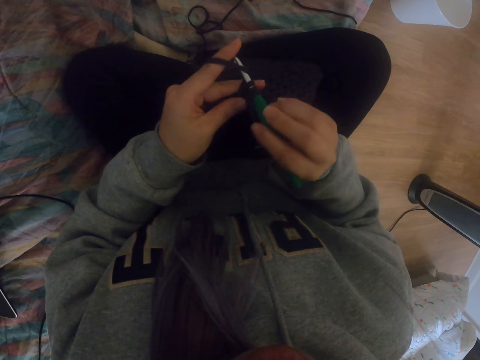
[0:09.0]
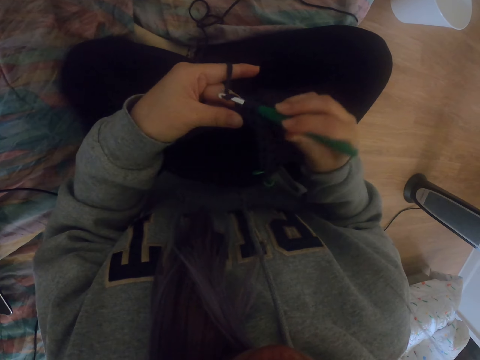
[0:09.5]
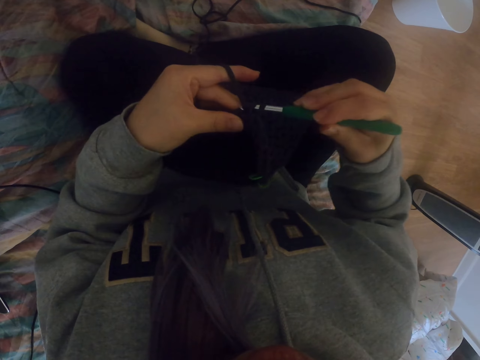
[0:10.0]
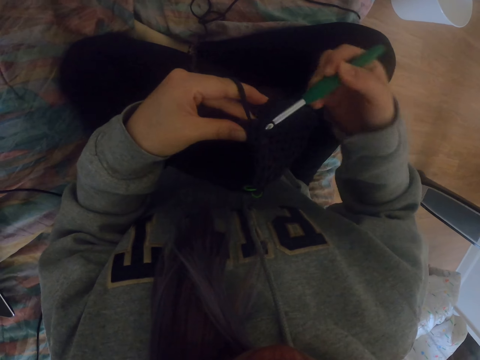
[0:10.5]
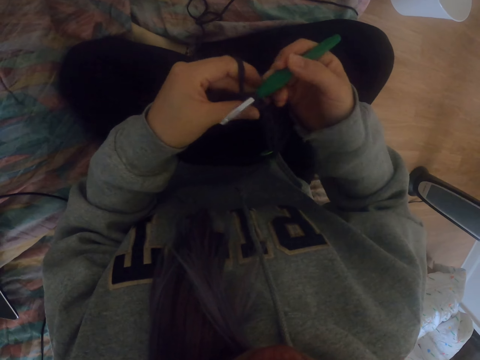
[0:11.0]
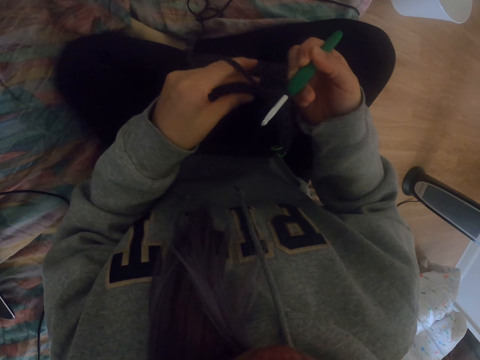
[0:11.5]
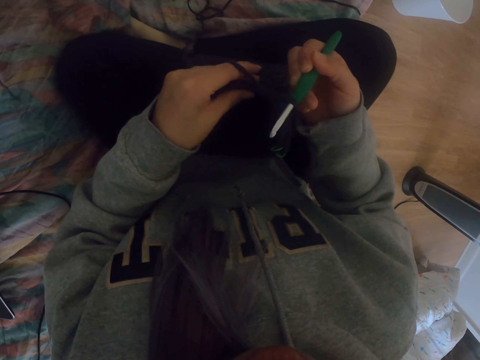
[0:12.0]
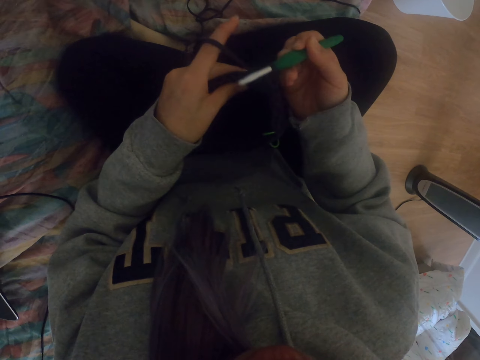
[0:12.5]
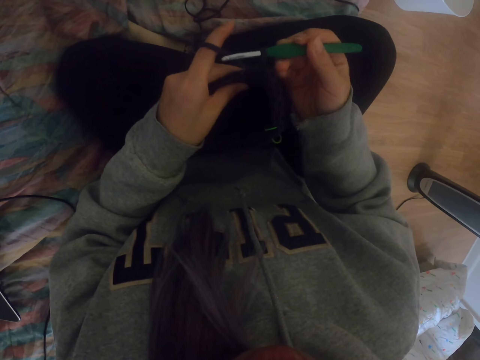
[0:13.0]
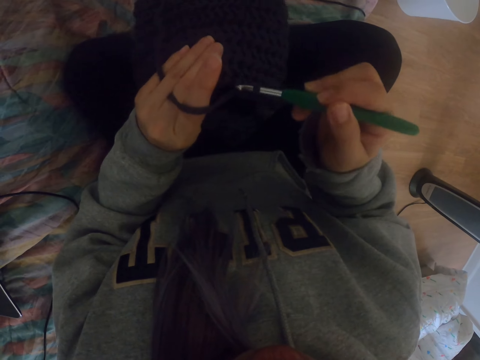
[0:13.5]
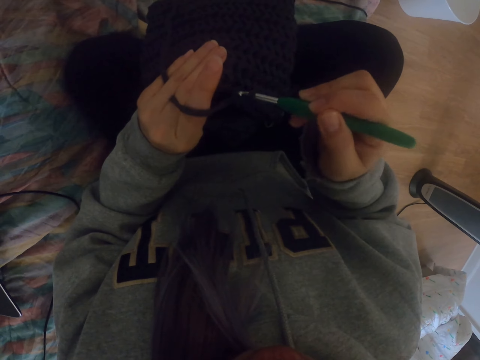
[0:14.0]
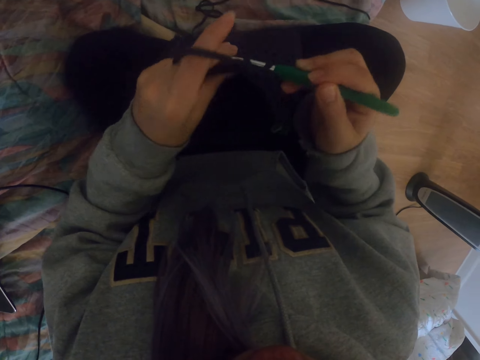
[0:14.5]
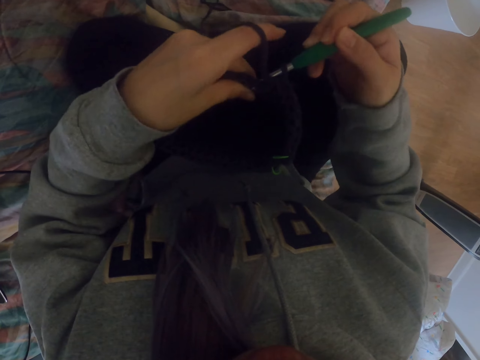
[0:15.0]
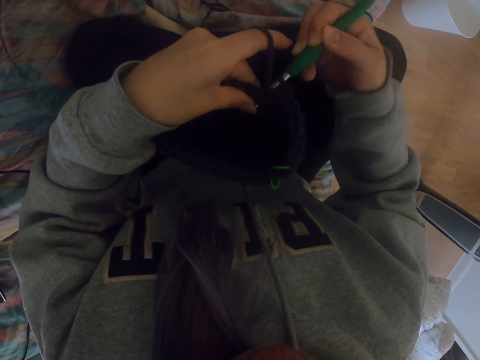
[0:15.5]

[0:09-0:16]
The camera wearer sews the yarn with the crochet.

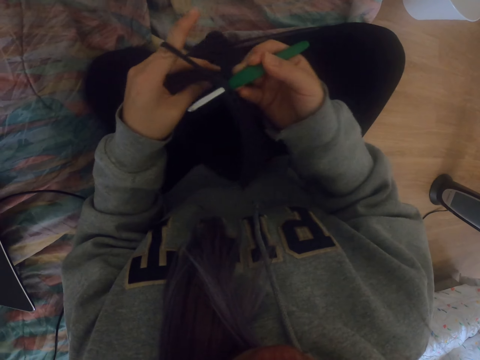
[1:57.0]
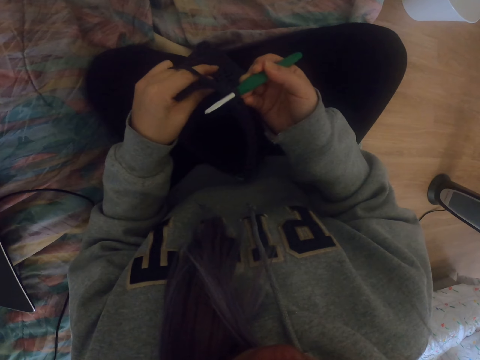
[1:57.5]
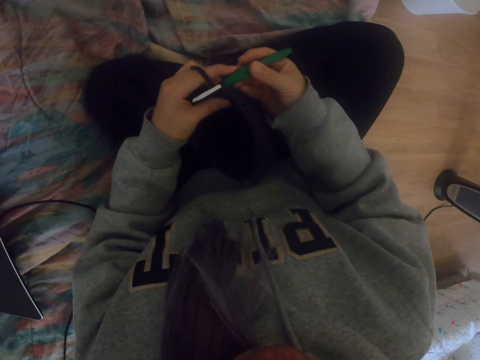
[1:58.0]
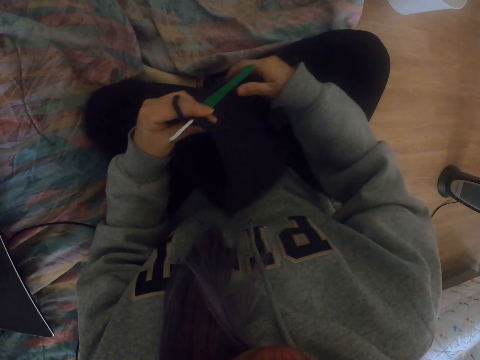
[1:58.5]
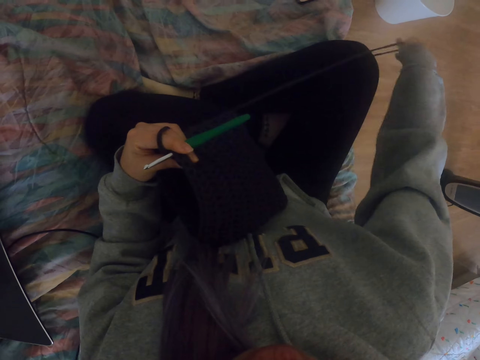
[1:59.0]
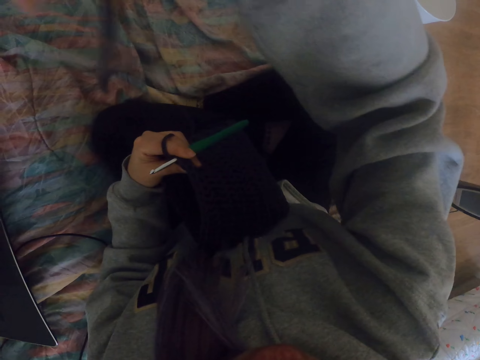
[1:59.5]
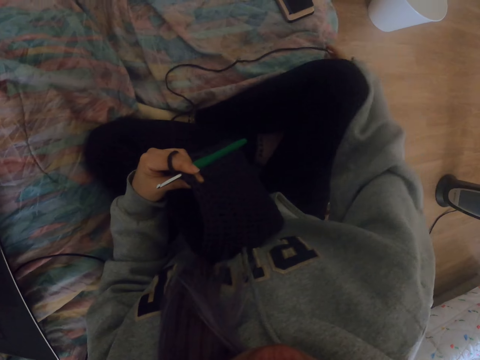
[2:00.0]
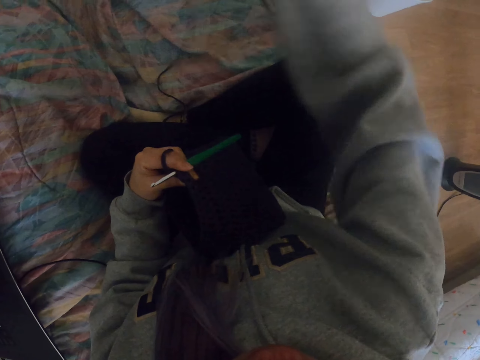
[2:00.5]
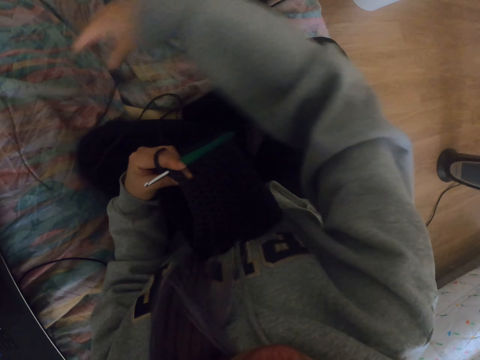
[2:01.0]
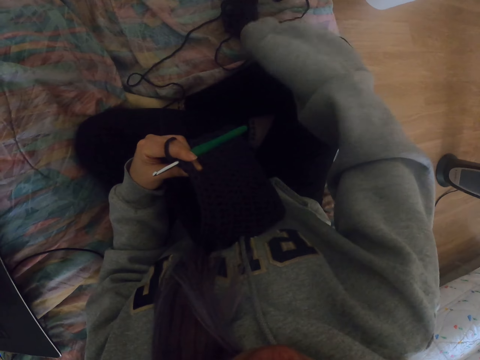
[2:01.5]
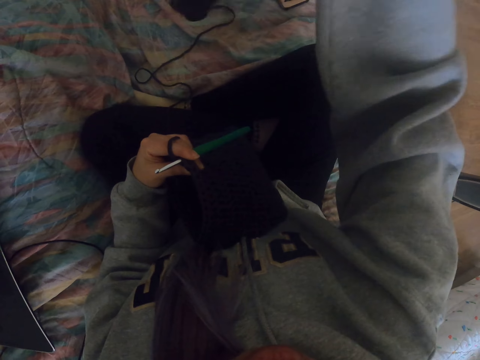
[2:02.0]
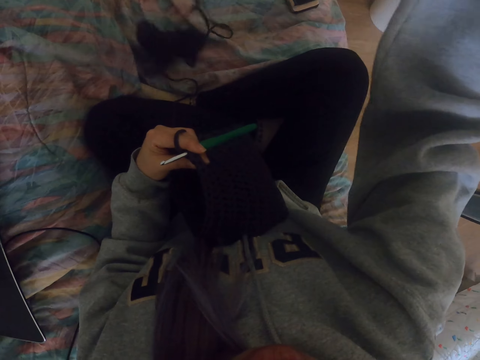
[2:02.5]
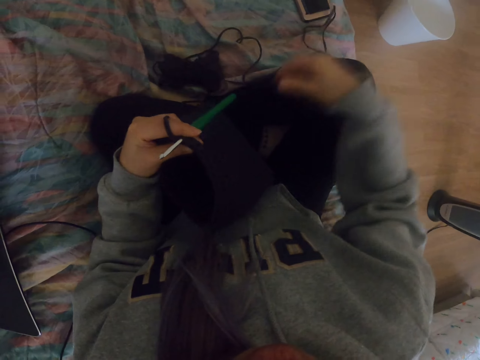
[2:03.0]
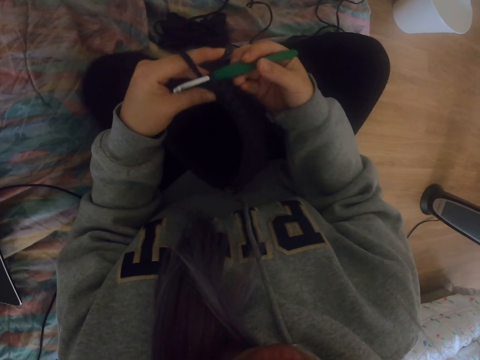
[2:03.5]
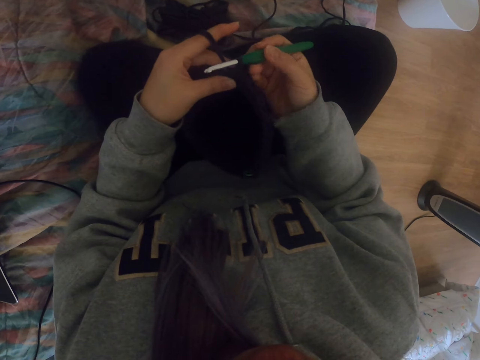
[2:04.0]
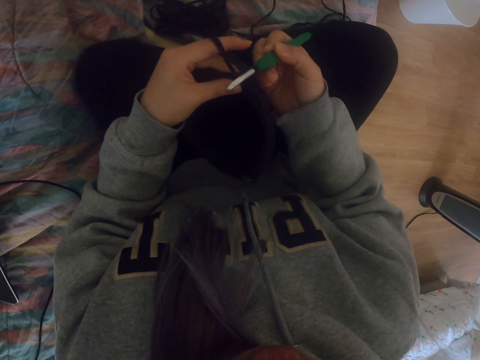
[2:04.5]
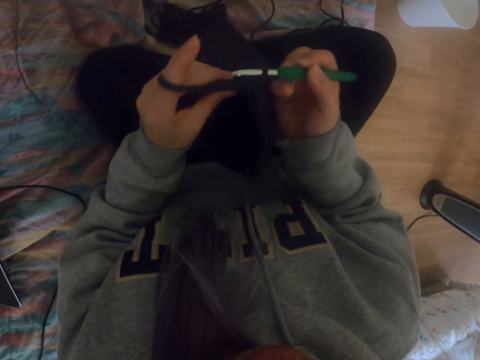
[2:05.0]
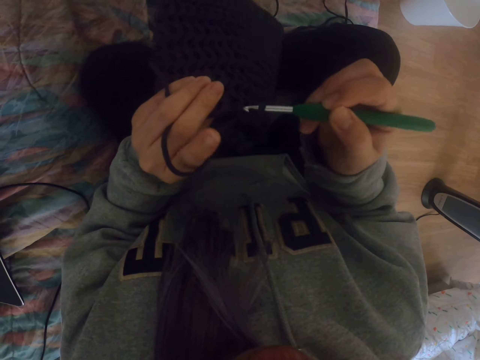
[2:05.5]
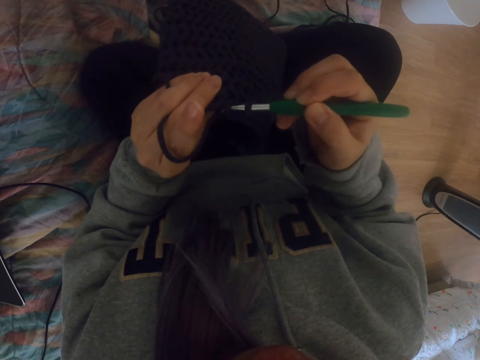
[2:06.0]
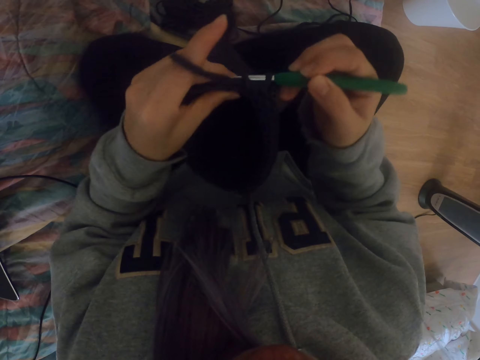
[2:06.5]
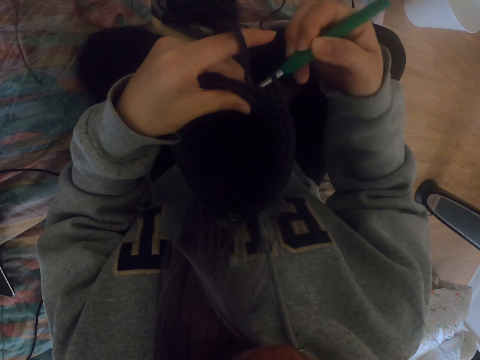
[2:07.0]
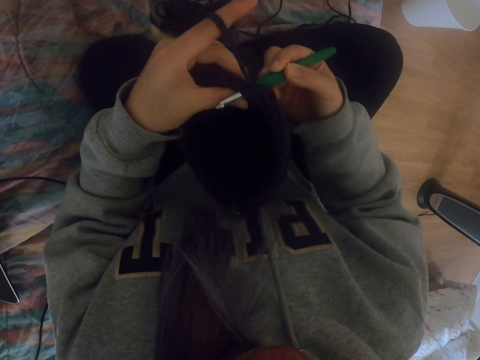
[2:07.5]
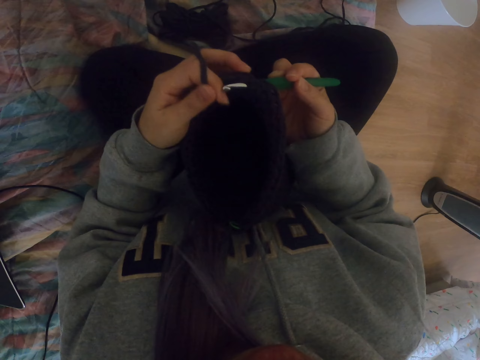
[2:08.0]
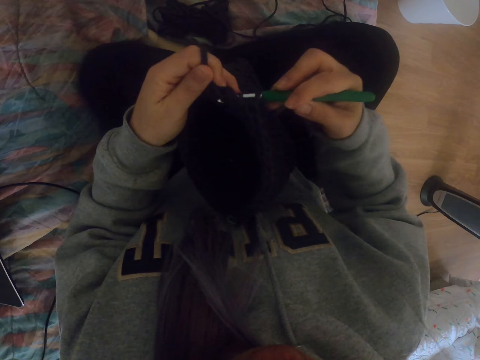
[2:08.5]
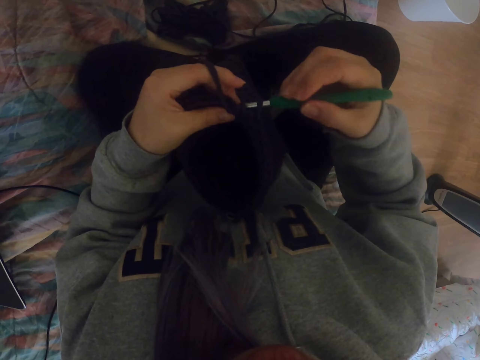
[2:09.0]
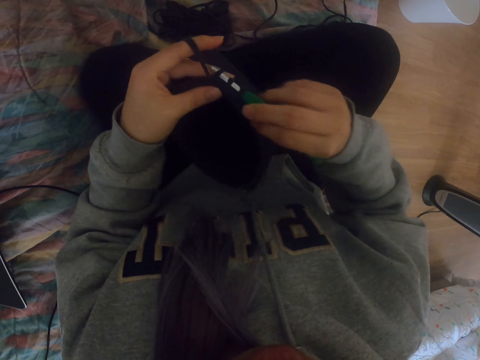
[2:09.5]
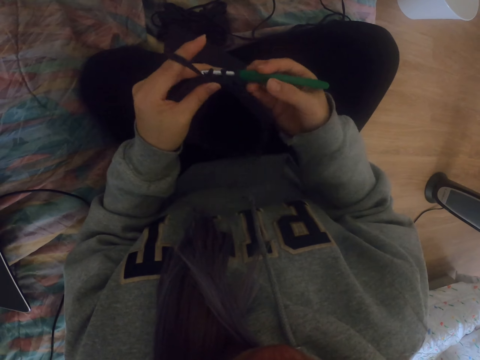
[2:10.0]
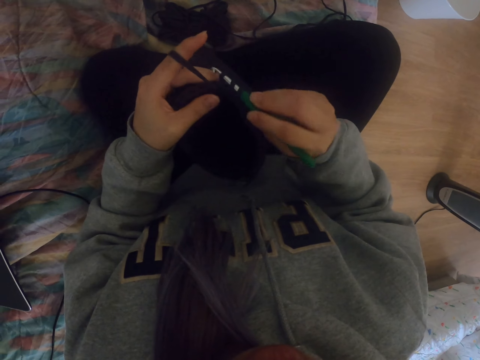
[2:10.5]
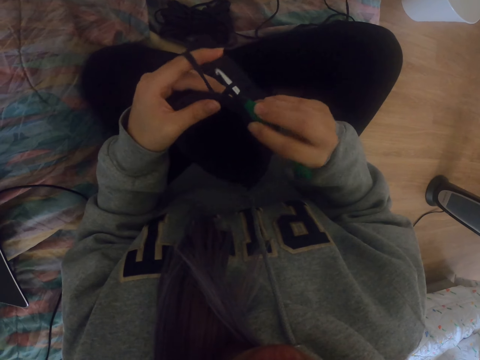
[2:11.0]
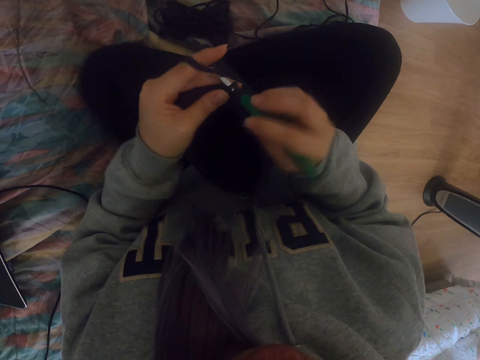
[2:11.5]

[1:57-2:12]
The camera wearer pulls the yarn cord or thread. They knit with the thread and a crochet. They sew the yarn with the crochet.

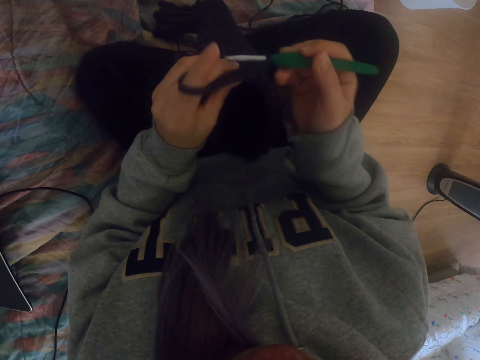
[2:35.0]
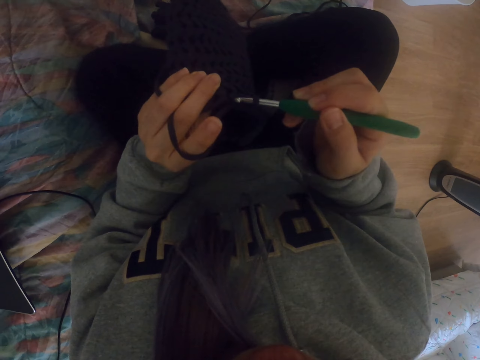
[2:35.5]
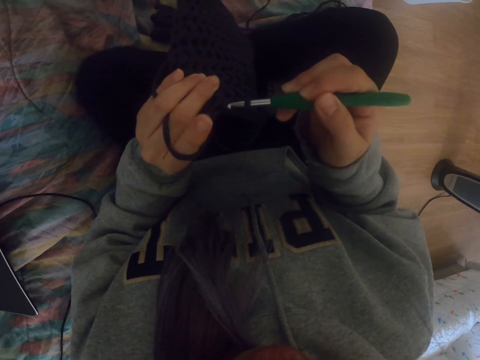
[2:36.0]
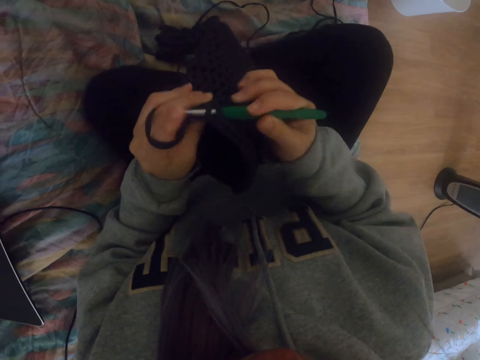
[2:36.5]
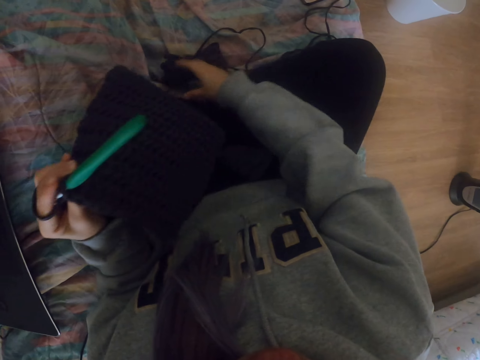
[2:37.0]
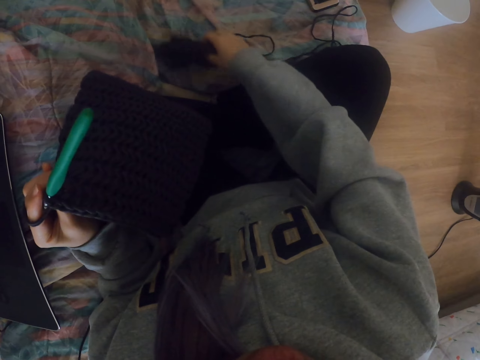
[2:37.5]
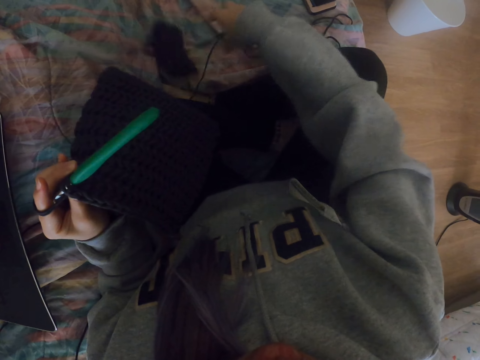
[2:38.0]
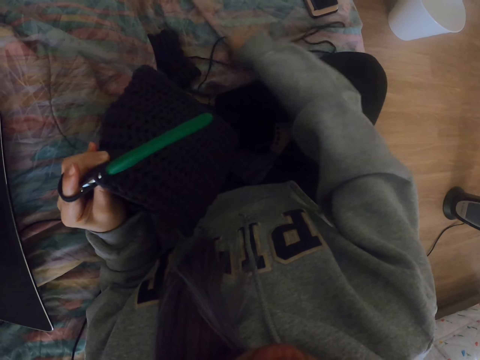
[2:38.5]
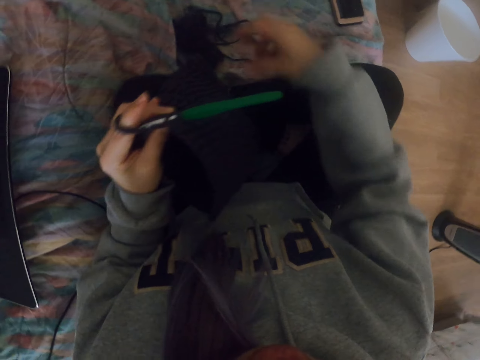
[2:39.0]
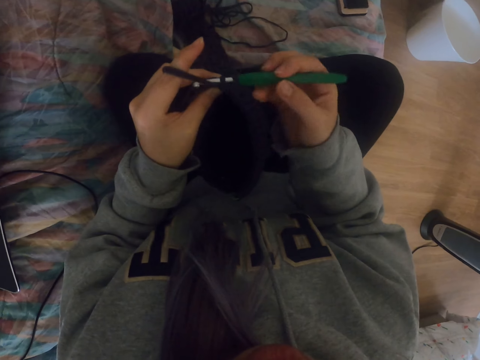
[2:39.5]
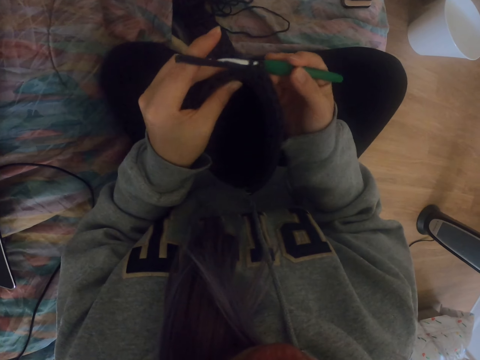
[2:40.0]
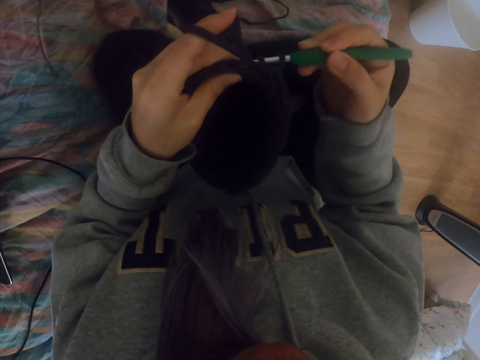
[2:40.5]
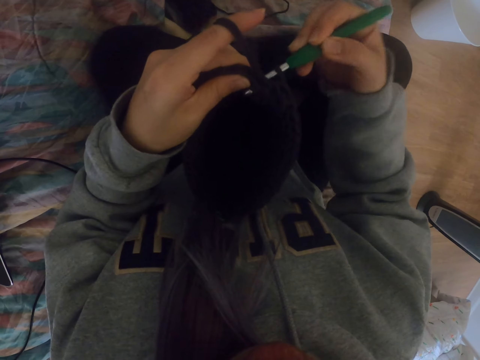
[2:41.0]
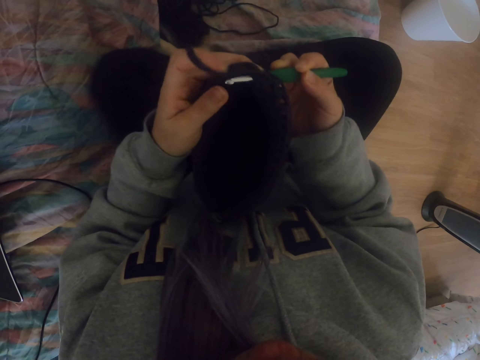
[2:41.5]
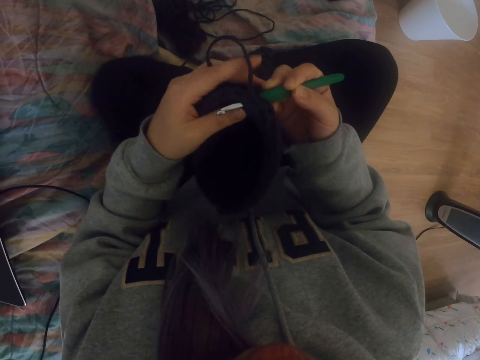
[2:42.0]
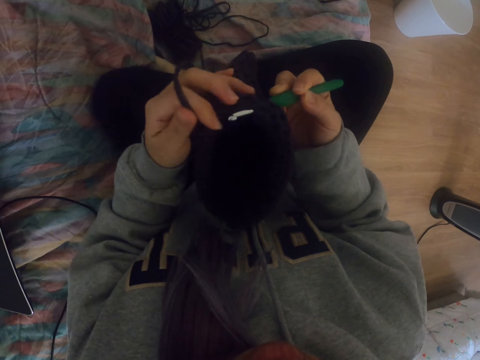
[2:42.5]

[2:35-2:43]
The camera wearer lifts up the thread on the bed. They knit with the thread and a crochet.
